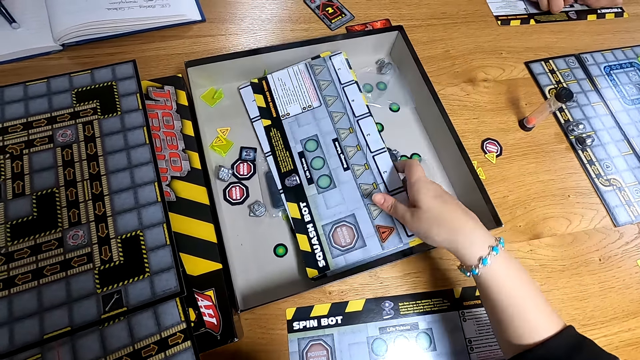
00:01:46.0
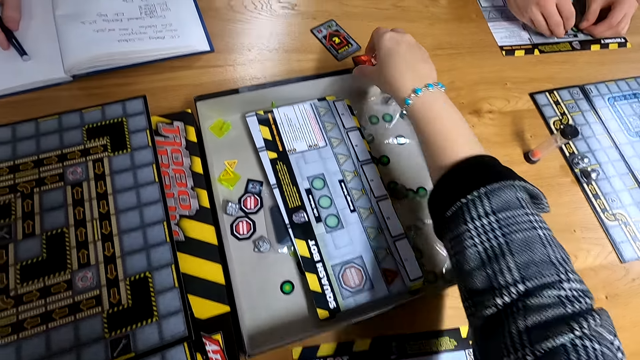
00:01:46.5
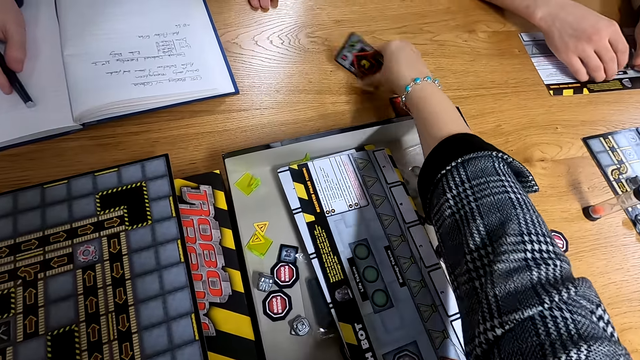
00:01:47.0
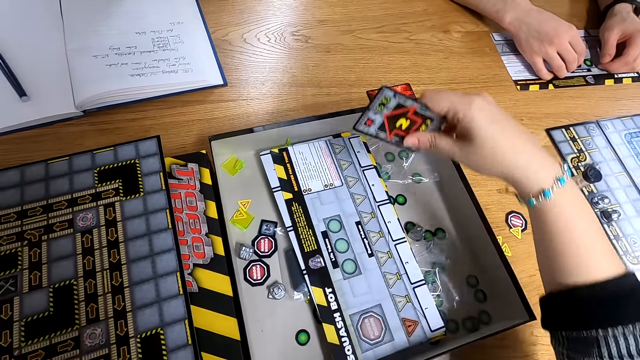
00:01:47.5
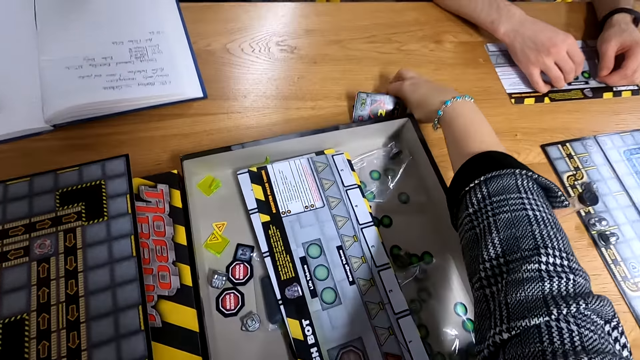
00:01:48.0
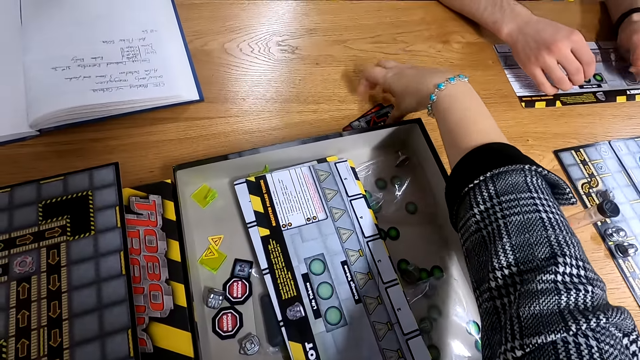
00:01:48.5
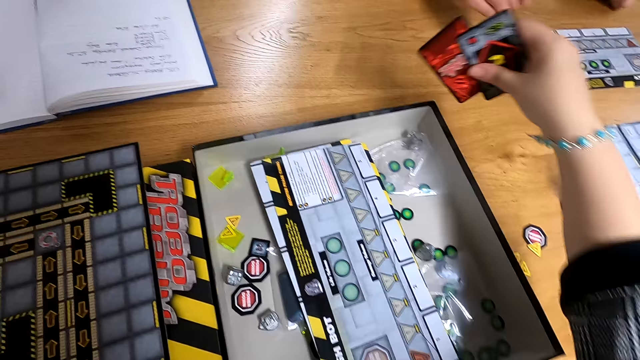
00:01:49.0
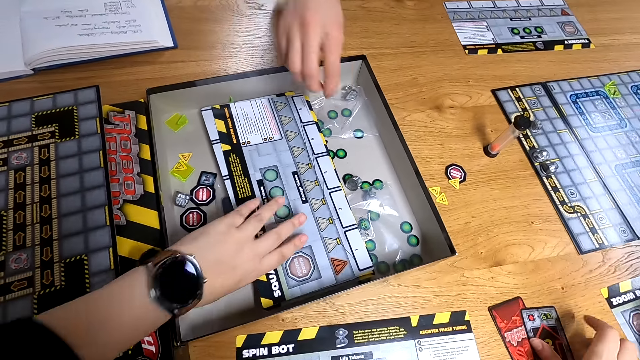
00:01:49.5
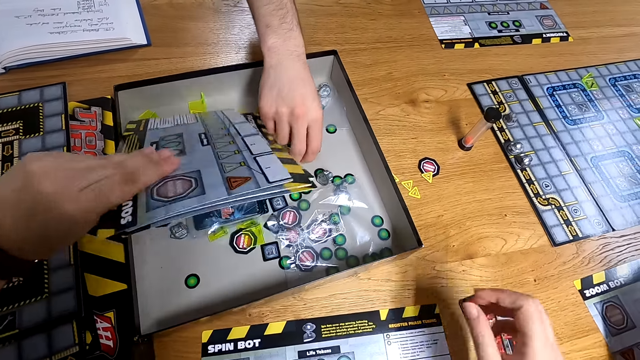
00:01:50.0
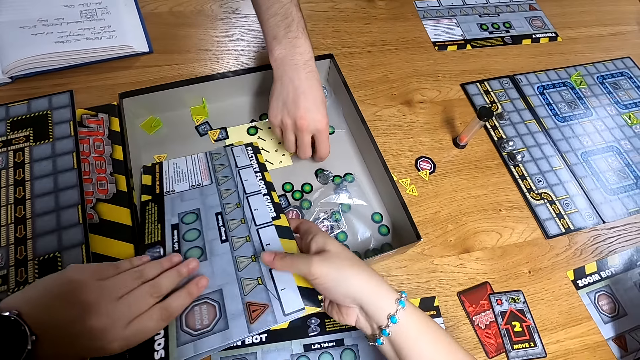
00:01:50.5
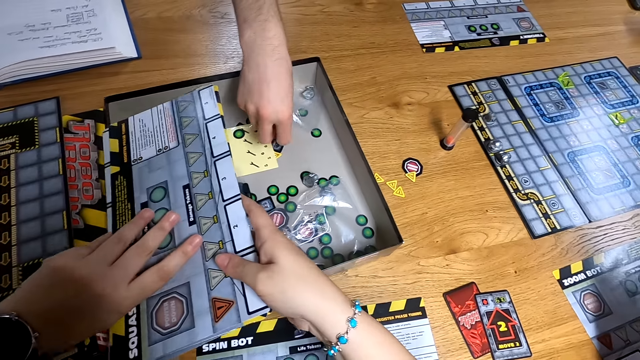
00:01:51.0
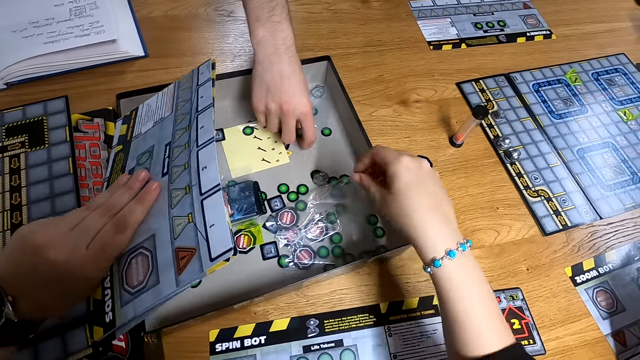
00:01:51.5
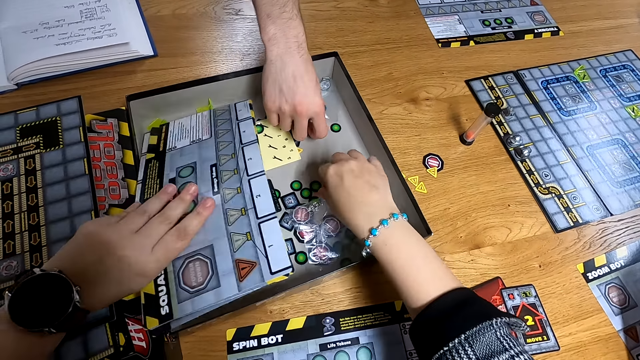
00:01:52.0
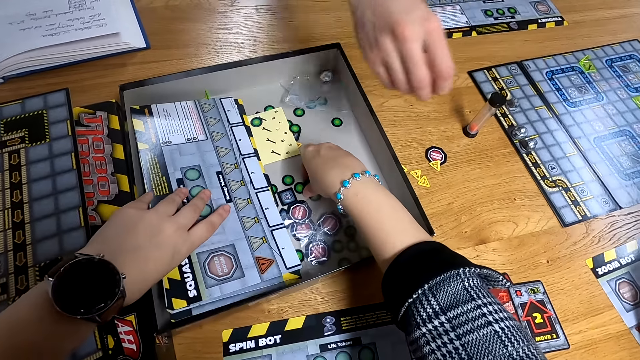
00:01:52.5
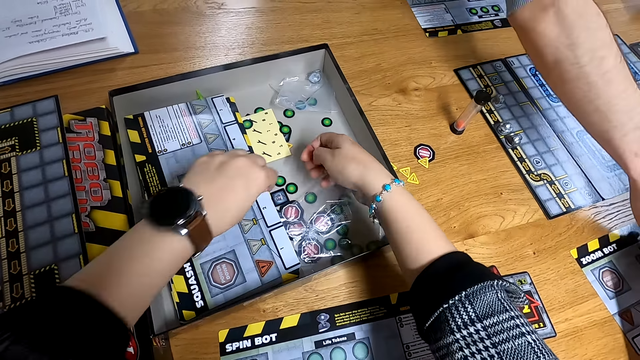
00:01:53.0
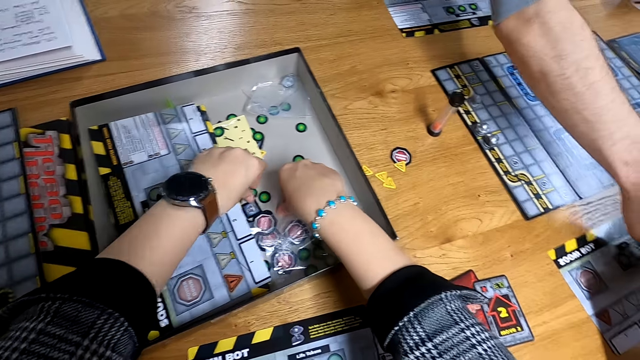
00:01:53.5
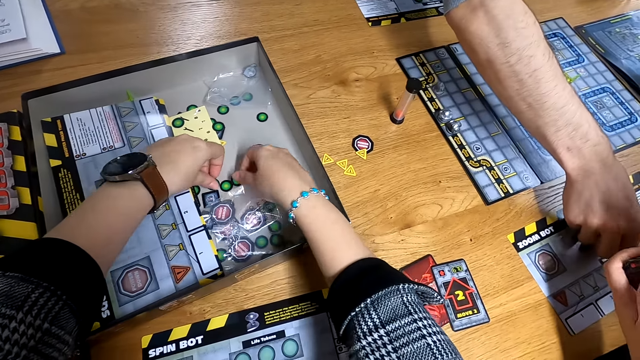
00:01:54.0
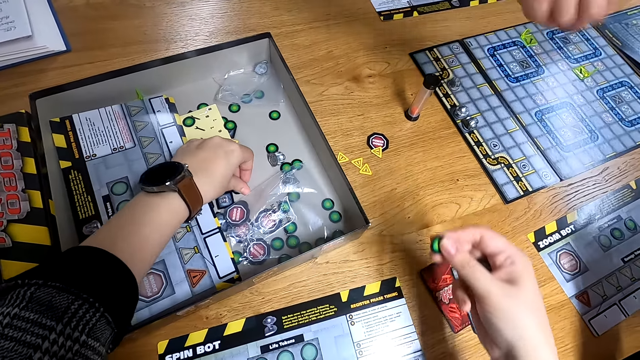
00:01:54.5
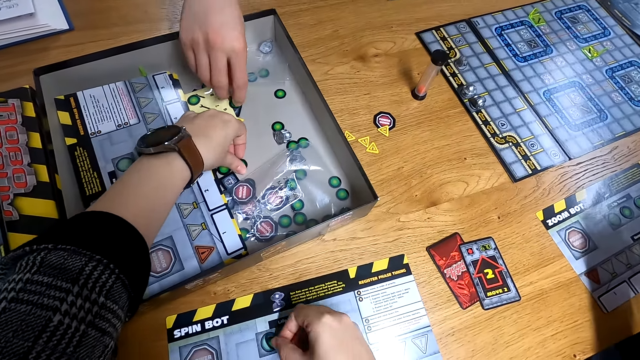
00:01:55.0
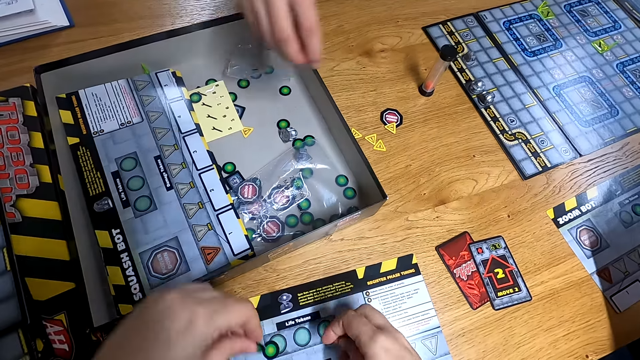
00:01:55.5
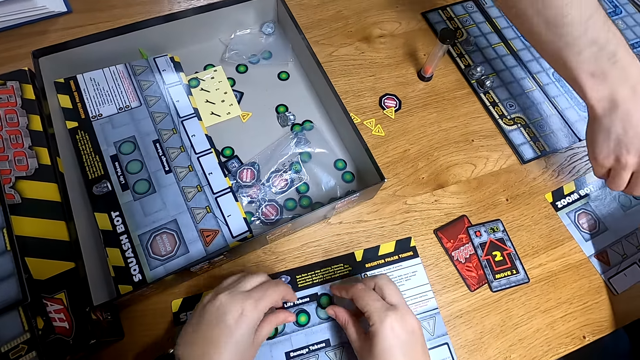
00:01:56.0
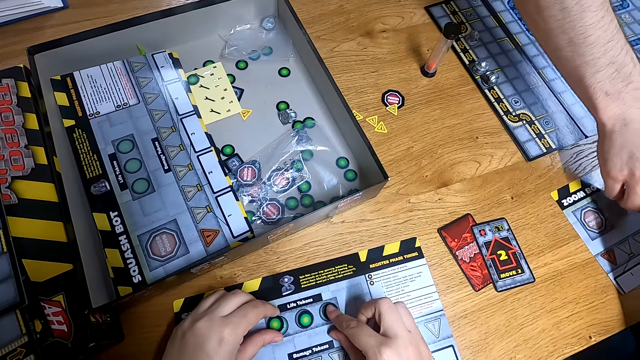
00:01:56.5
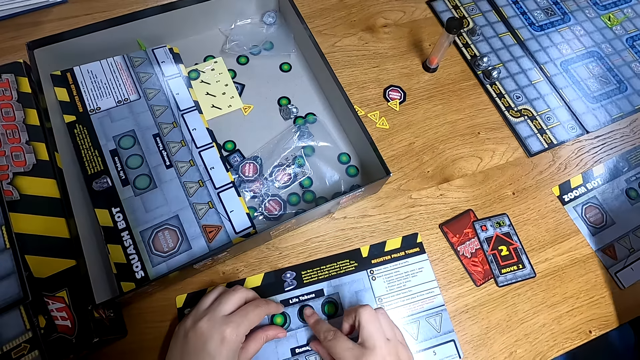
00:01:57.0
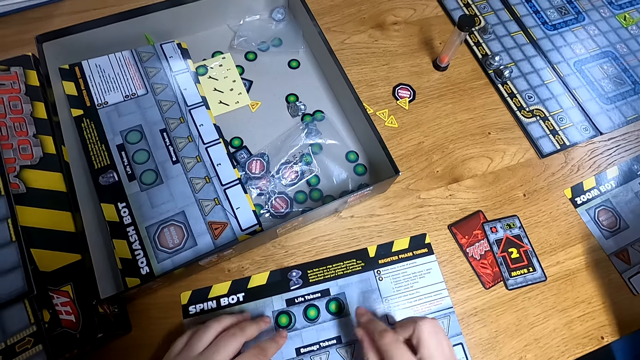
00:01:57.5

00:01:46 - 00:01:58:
The camera wearer drops the board in the box with her right hand. She picks a card on the table with her right hand. She drops the card on the table with her right hand. She picks the board from the box with her left hand. She touches the board with her right hand. She picks a tile in the box with her right hand. She drops the board in the box with her left hand. She picks the tile in the box with both hands. She puts the tile in the board on the table with her right hand. She puts the tile in the board on the table with her left hand.

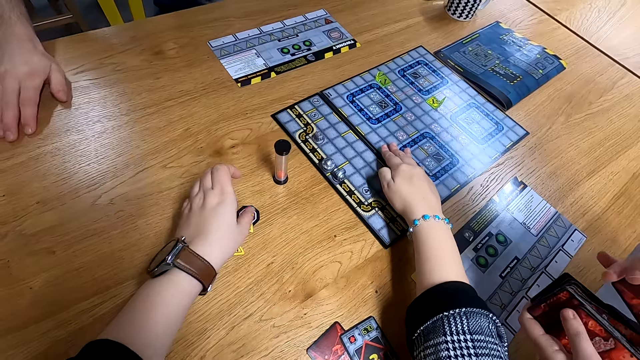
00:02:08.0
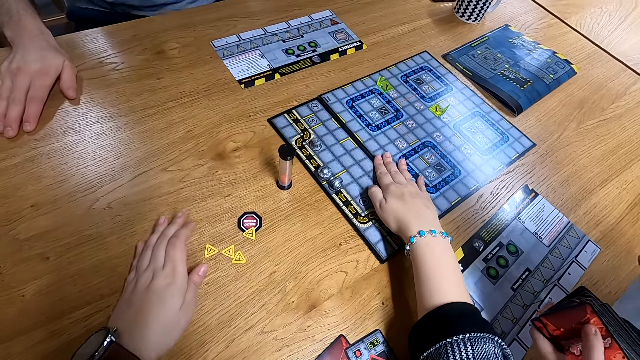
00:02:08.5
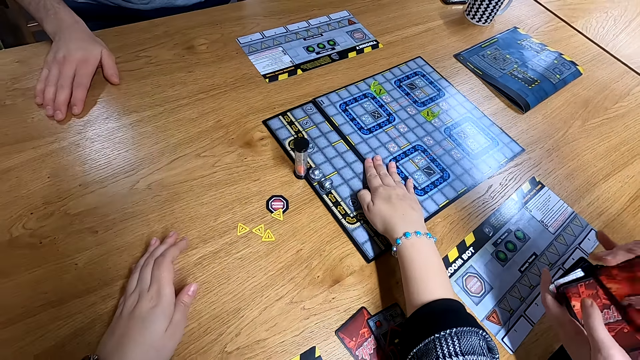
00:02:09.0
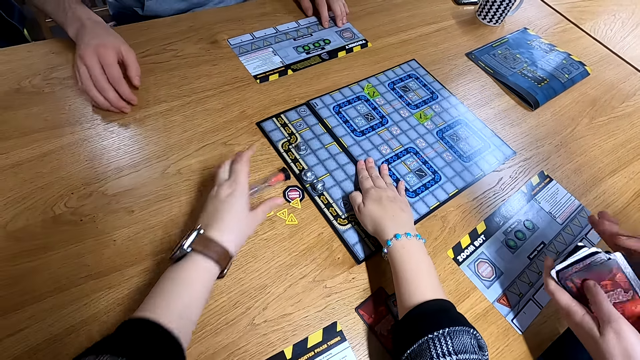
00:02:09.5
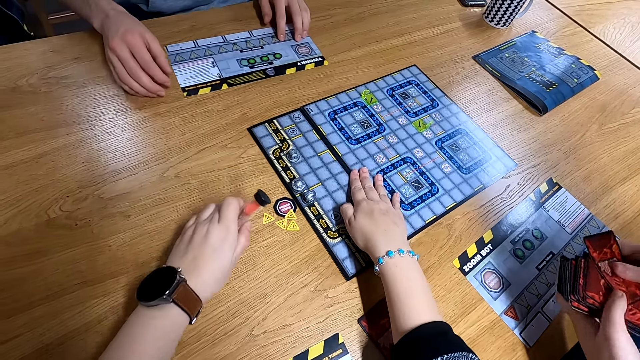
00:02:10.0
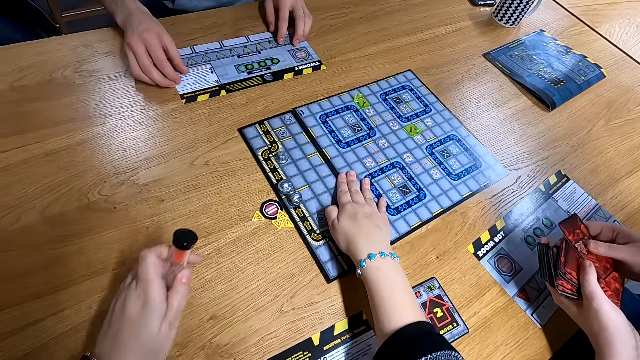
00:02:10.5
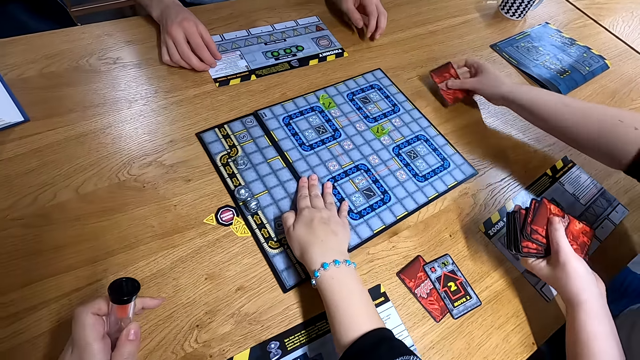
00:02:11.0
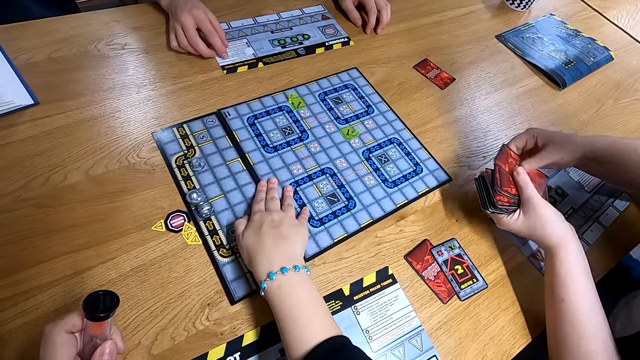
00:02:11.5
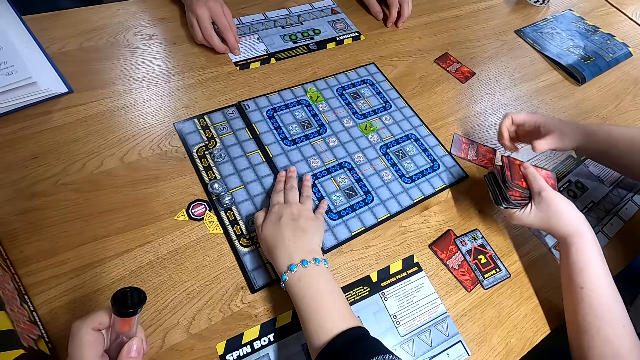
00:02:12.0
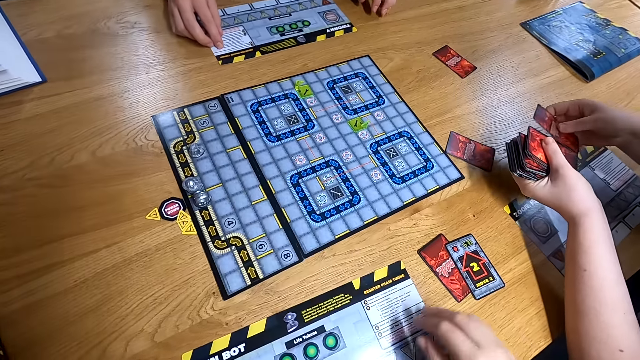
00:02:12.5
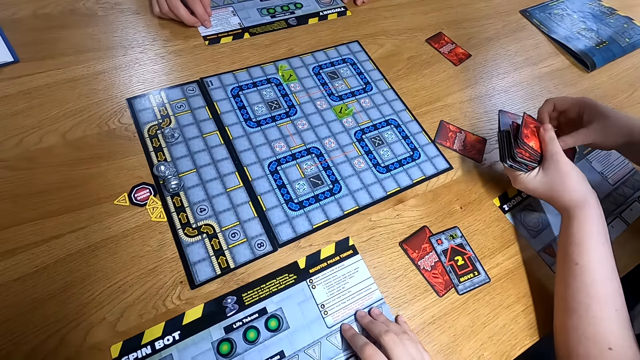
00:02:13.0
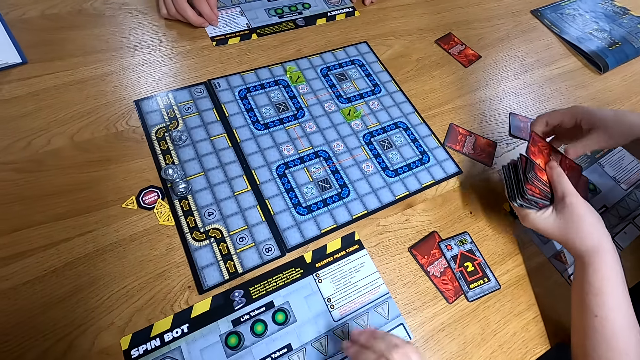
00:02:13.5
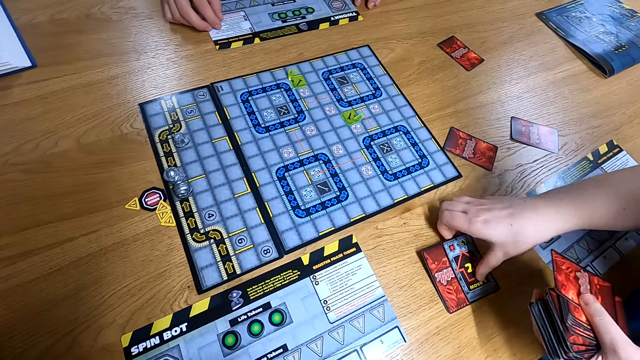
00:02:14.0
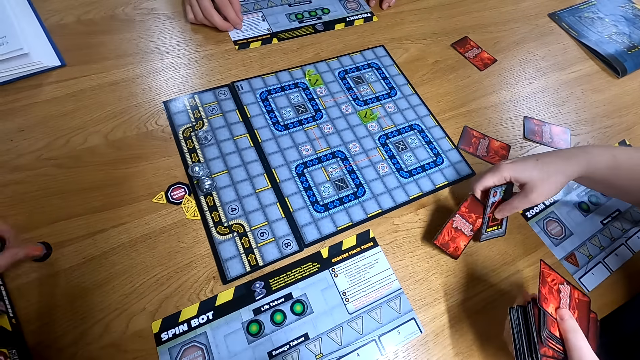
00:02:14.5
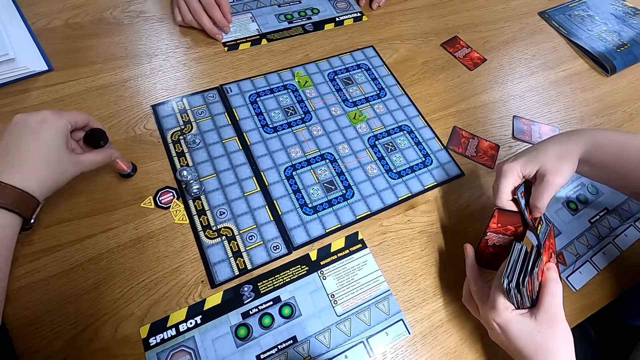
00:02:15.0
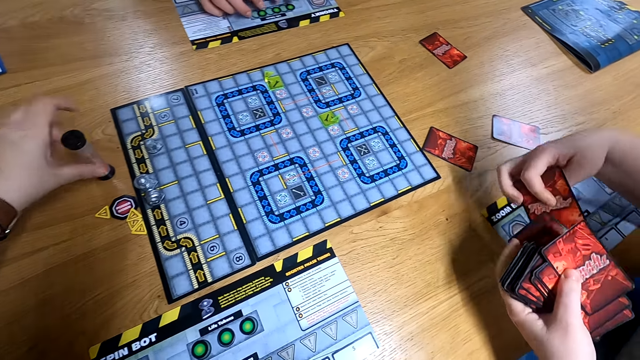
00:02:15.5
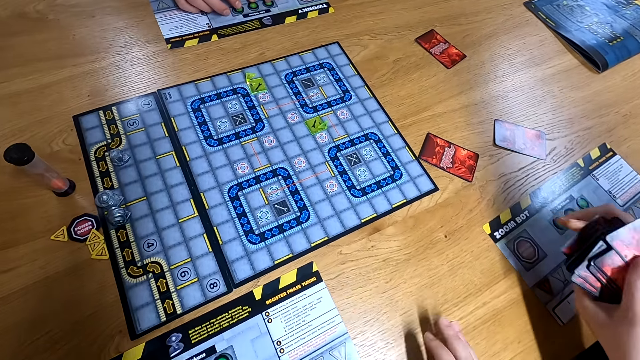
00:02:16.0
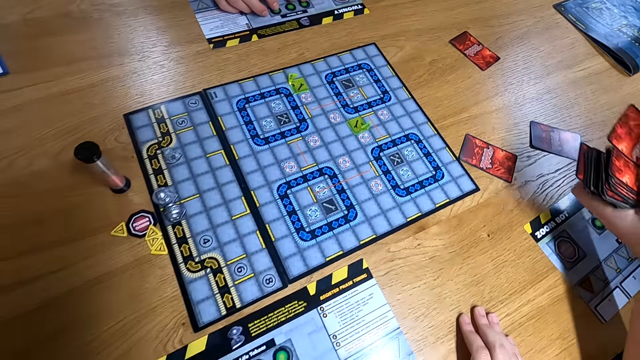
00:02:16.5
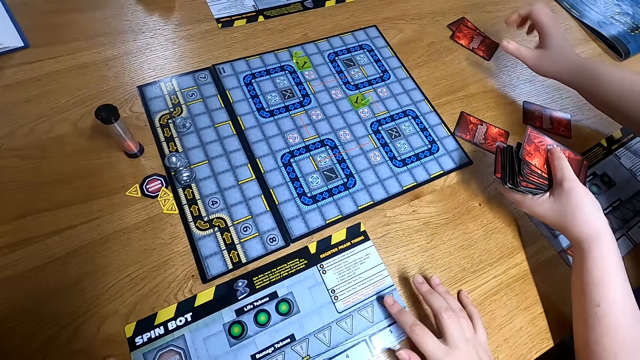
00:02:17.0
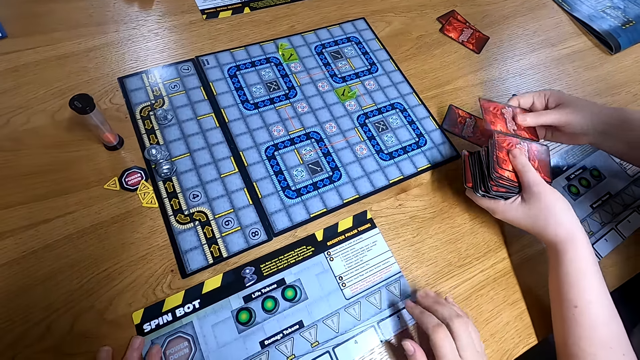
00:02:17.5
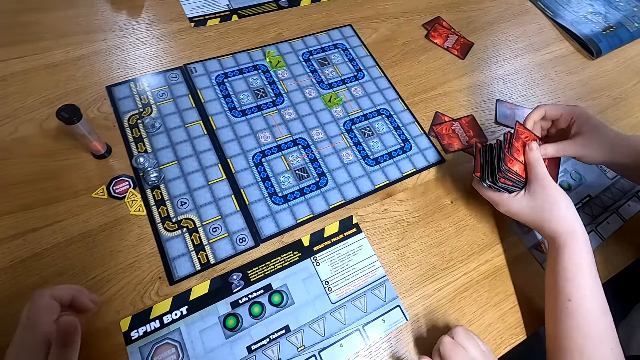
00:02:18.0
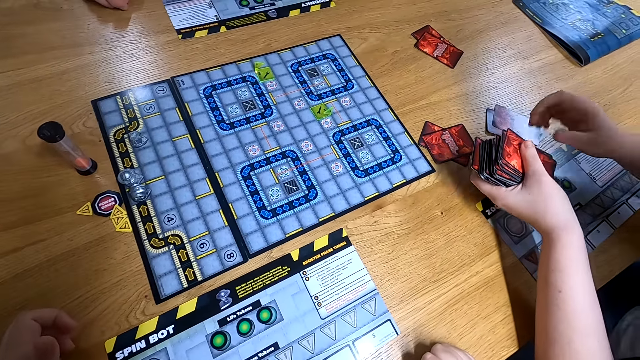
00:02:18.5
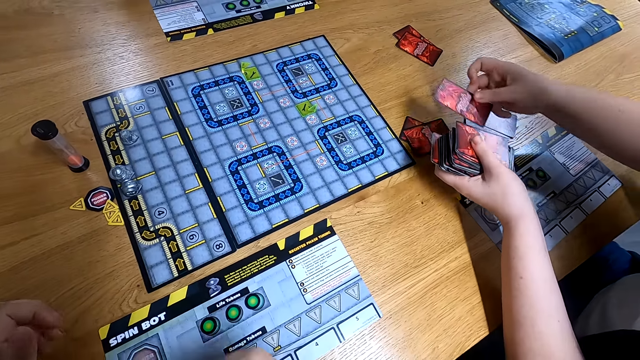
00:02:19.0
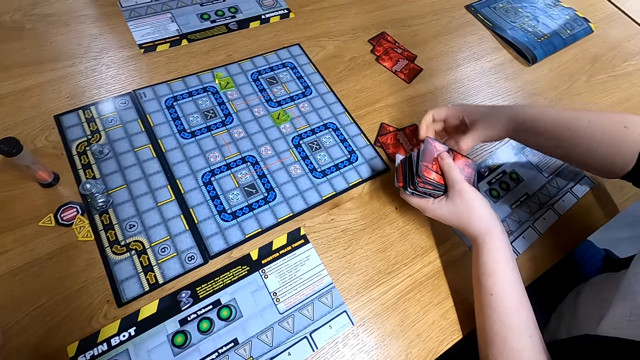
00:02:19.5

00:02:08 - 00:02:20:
The camera wearer moves the board game on the table. She picks the tube from the table with her left hand. A woman puts the cards on the table. The camera wearer shifts the board on the table with her right hand. She drops the tube on the table with her right hand. The woman shares the card in her left hand on the table with her right hand.
